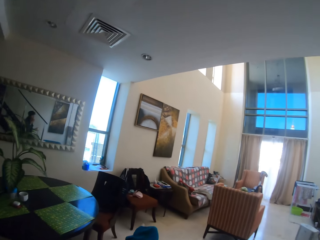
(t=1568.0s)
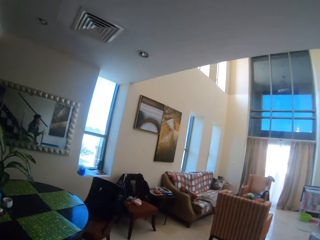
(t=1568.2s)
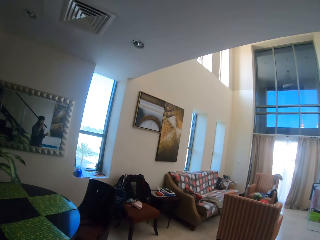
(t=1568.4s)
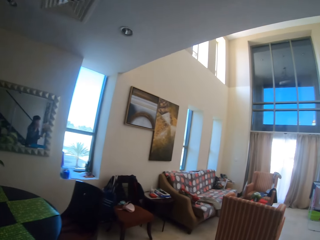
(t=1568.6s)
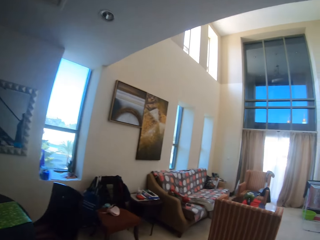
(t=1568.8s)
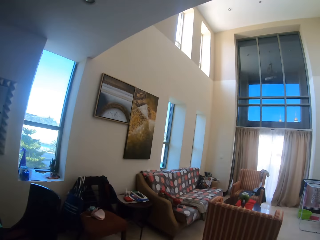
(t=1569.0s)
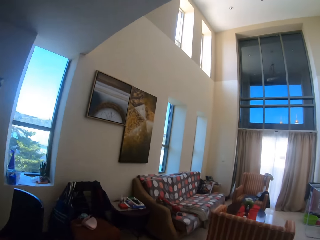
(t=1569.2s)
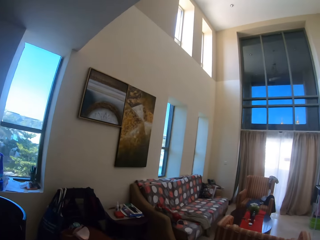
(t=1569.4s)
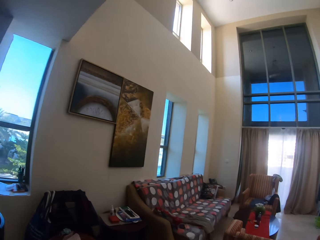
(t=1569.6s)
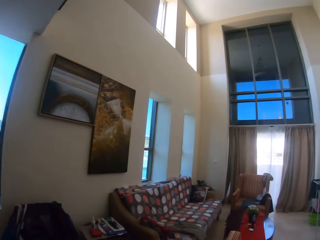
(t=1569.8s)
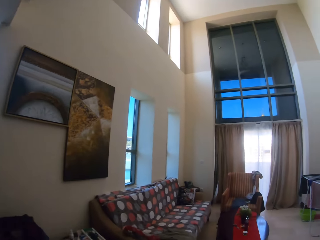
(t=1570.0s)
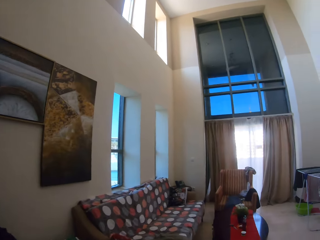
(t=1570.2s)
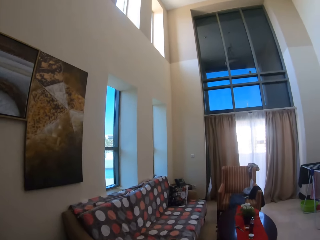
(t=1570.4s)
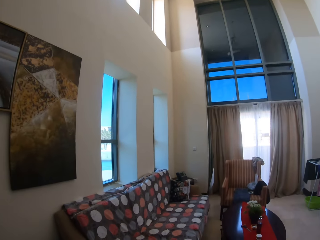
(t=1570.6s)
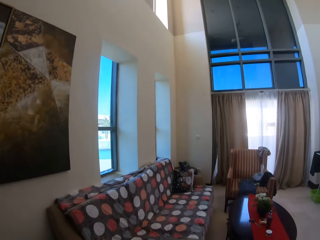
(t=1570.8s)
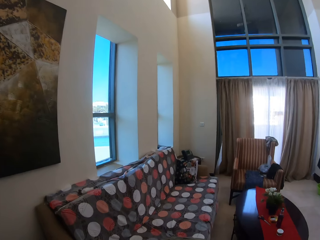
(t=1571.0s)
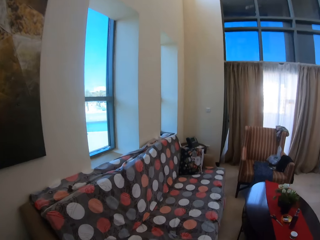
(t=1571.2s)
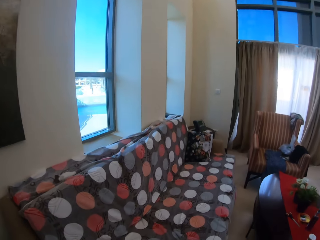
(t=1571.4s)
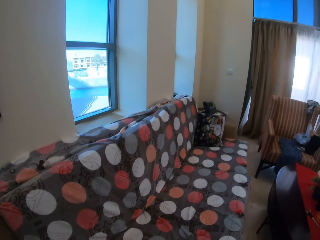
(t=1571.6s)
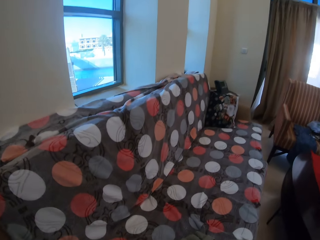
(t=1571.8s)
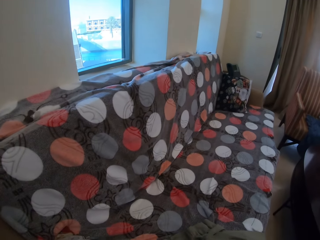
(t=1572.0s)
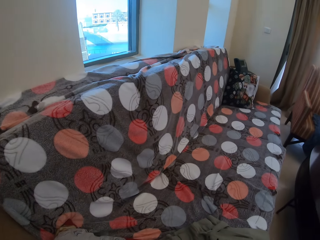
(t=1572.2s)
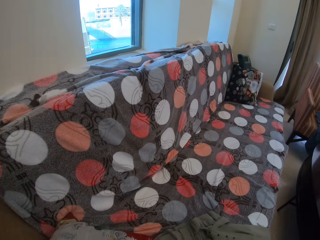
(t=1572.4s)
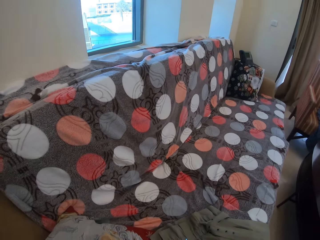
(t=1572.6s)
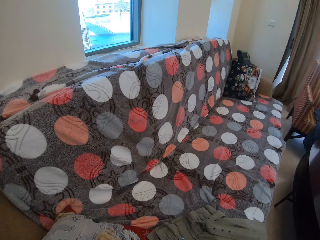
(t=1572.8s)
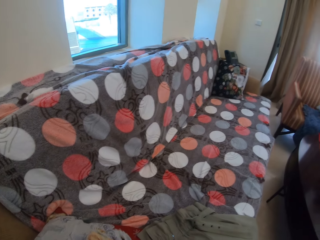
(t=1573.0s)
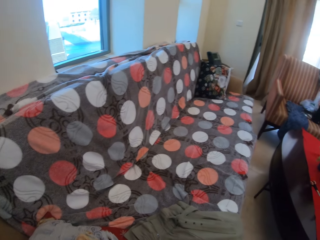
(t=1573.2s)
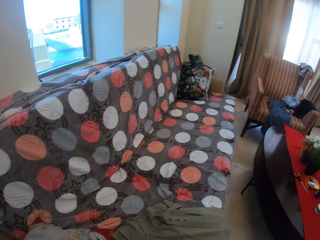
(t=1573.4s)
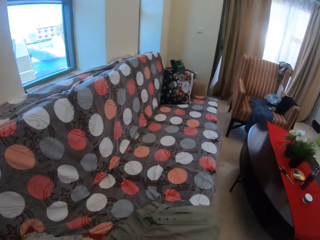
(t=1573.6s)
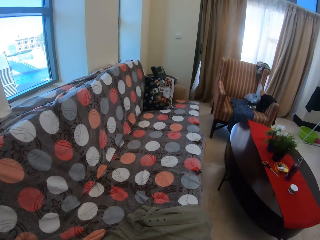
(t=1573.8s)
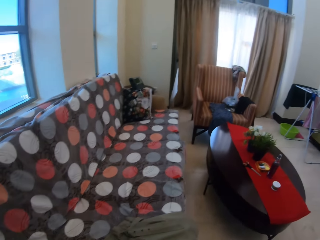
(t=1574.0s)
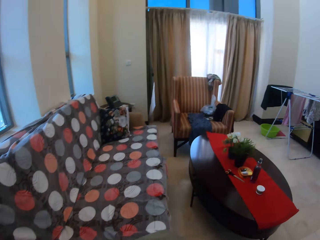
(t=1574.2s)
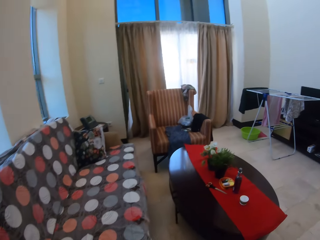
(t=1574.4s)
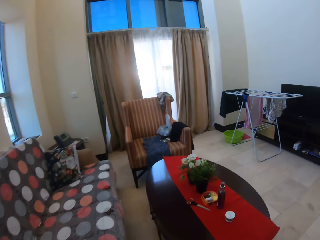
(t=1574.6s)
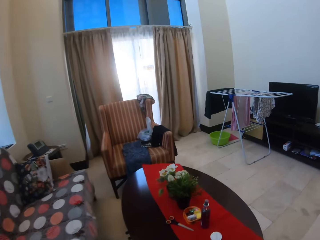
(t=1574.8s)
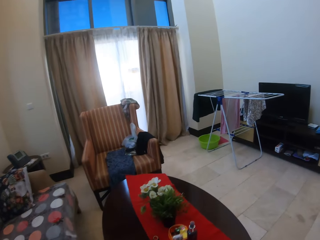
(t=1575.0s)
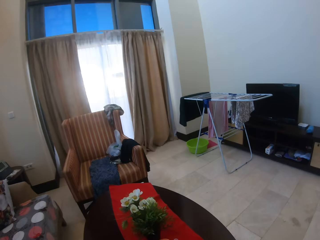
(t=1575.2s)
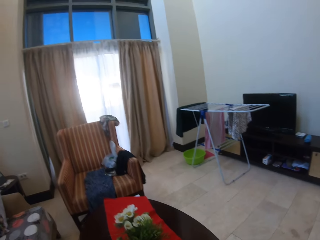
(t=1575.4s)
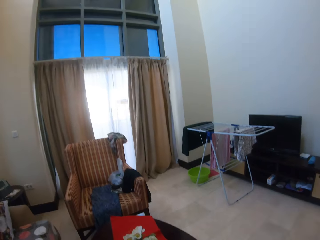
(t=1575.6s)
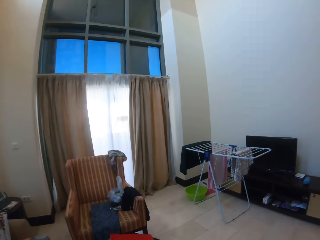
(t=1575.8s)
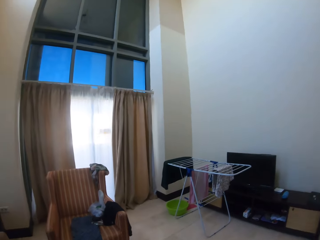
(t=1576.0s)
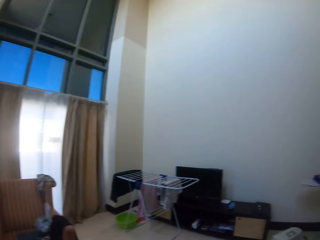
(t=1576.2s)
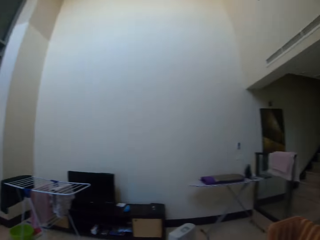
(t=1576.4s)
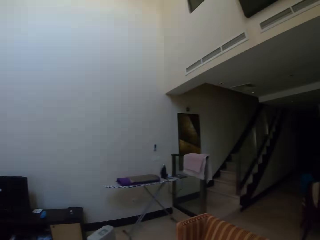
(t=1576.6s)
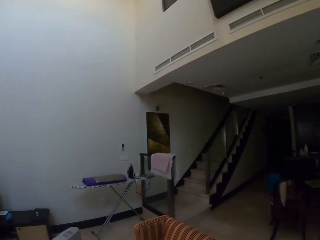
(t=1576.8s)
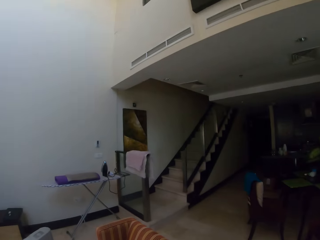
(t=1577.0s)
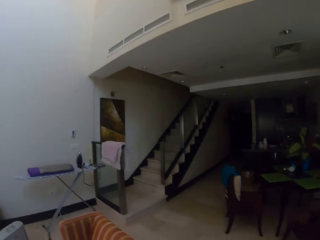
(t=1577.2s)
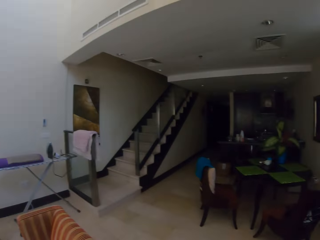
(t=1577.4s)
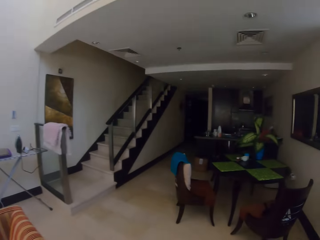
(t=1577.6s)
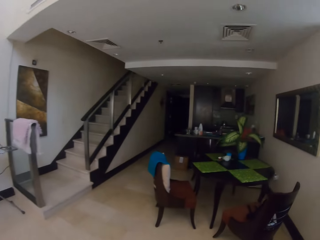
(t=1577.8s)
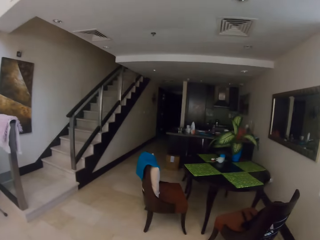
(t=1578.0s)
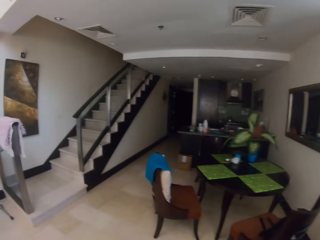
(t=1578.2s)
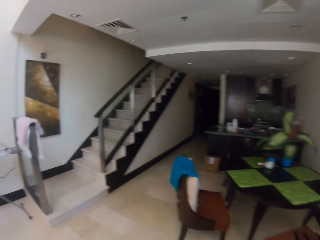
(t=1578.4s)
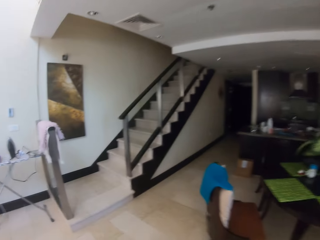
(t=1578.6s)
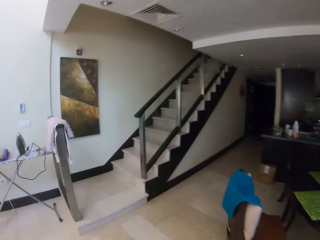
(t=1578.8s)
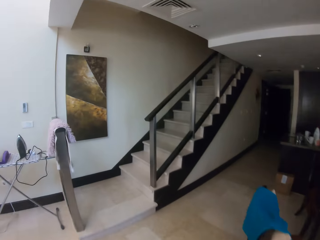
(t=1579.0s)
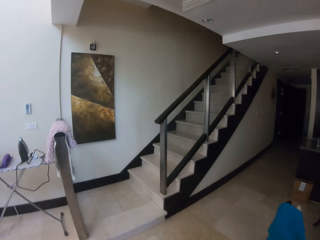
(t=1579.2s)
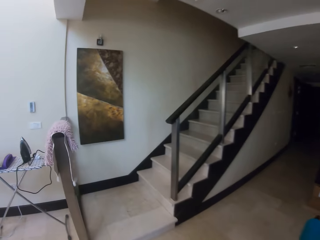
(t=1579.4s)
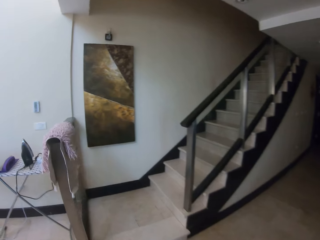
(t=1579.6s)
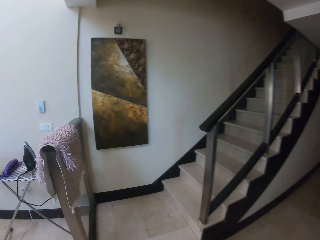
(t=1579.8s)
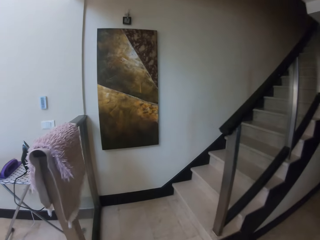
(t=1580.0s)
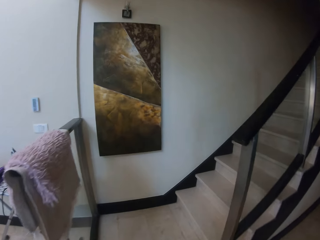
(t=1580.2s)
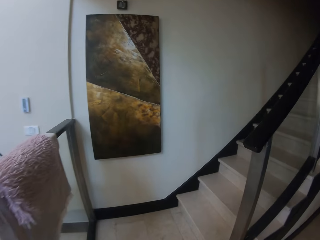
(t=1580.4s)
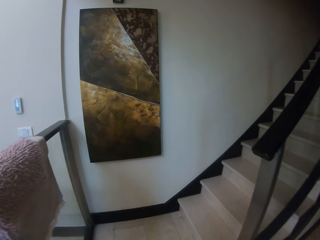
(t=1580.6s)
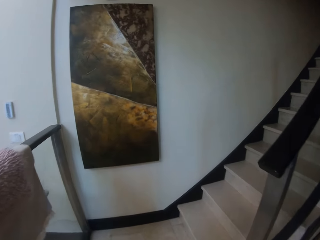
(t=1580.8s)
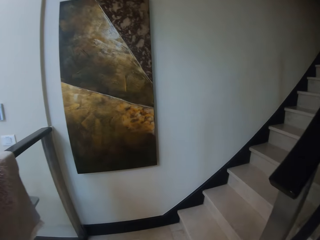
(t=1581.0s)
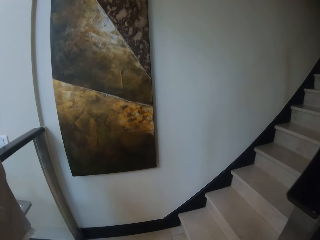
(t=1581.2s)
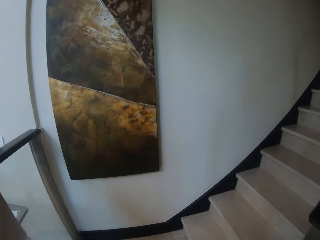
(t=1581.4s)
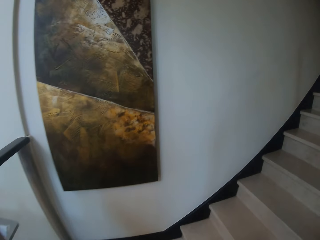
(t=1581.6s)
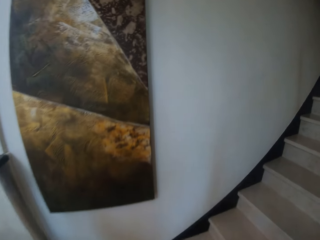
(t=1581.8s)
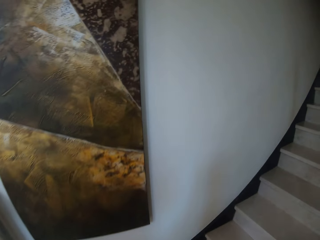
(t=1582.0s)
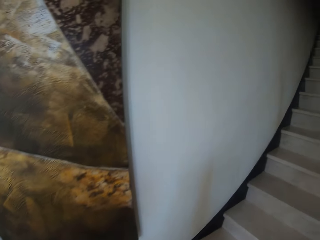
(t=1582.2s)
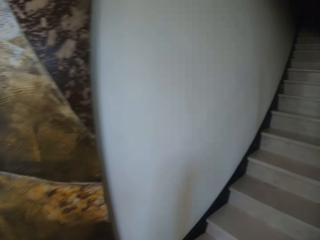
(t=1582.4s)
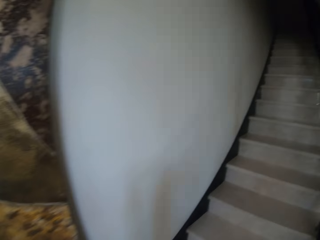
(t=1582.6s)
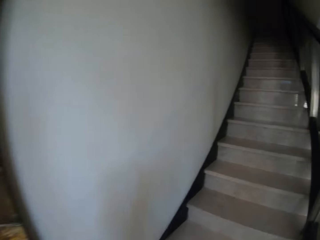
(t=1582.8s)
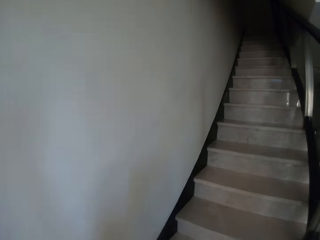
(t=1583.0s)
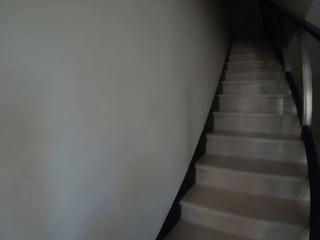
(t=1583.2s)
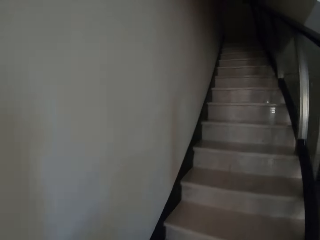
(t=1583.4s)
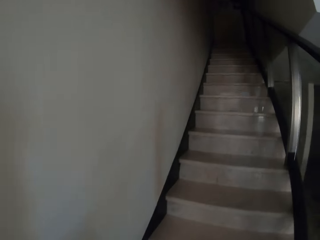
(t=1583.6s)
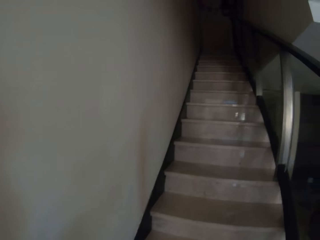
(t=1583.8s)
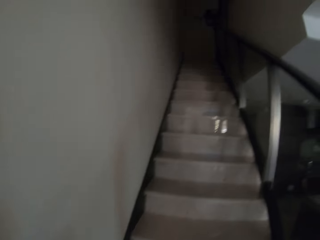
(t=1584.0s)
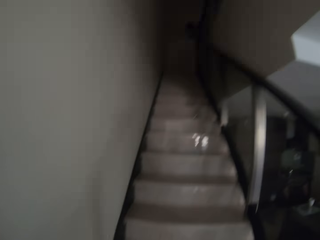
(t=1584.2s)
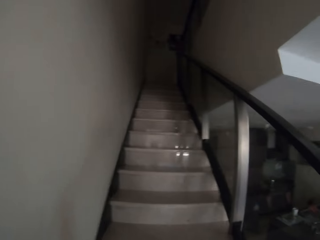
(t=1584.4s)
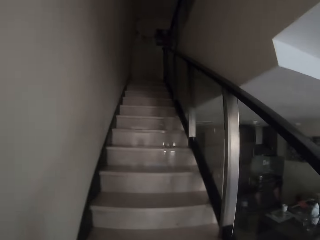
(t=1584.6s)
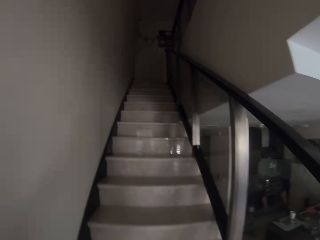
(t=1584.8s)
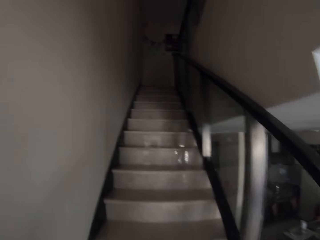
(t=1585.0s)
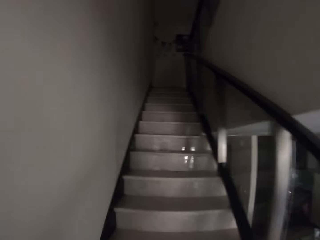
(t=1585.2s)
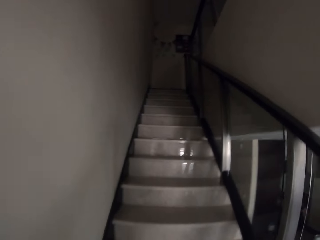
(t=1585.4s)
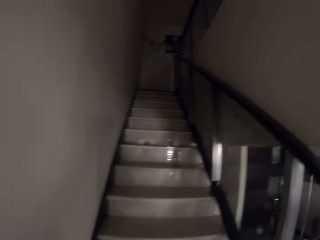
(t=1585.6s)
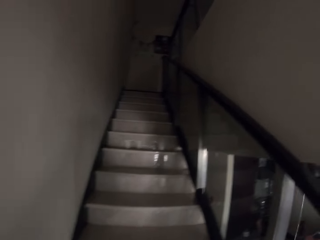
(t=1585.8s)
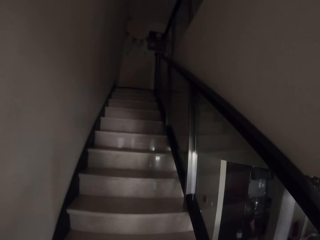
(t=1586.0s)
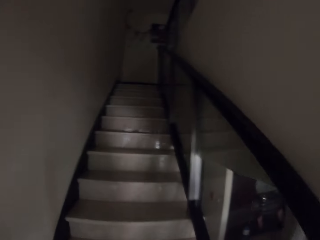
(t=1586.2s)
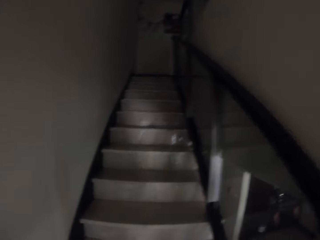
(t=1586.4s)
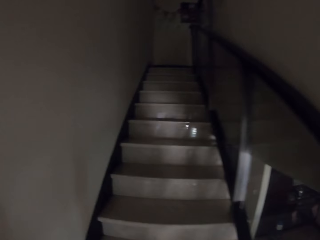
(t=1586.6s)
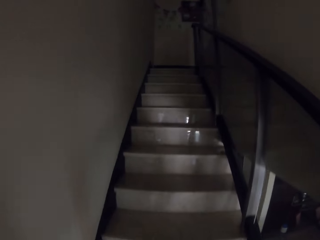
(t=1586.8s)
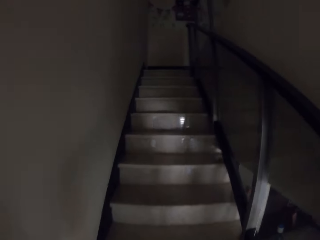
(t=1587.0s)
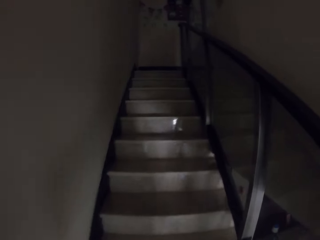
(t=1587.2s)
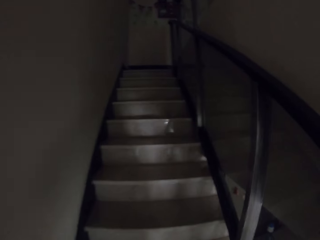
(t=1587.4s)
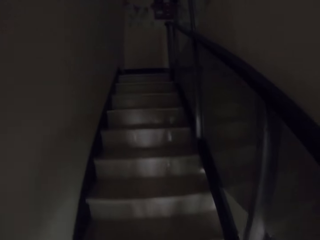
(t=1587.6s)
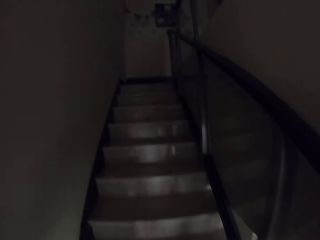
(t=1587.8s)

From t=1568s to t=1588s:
The camera wearer climbs up the stairs.

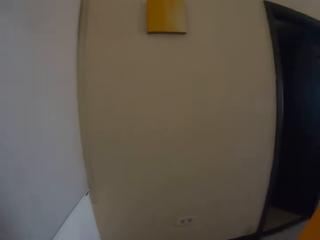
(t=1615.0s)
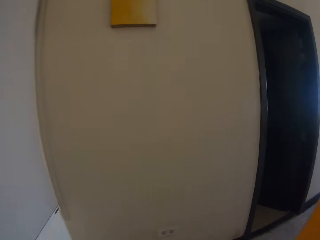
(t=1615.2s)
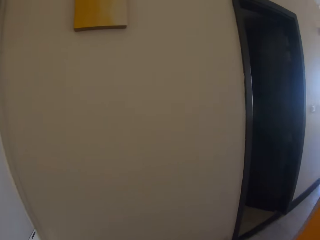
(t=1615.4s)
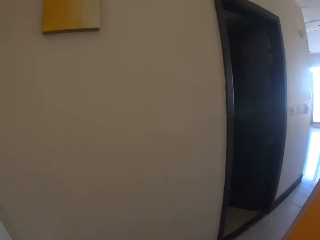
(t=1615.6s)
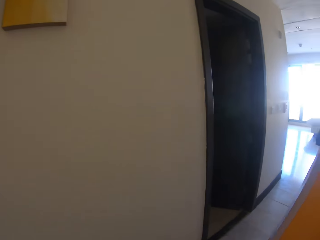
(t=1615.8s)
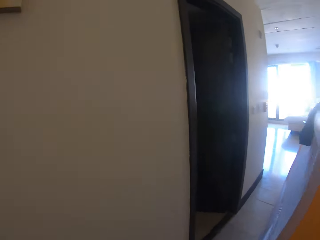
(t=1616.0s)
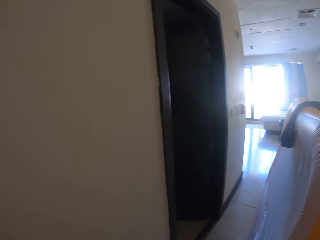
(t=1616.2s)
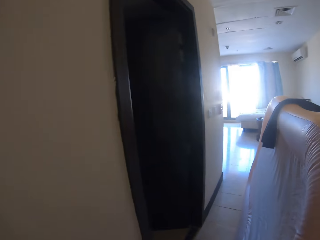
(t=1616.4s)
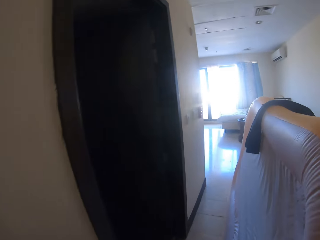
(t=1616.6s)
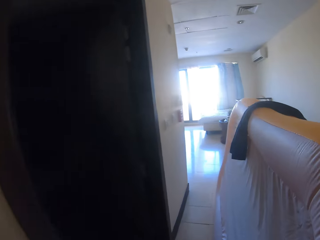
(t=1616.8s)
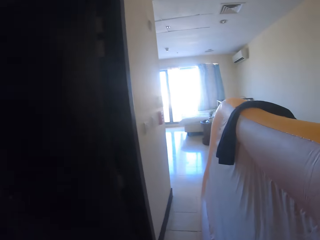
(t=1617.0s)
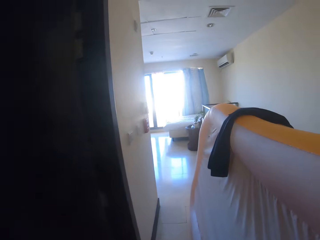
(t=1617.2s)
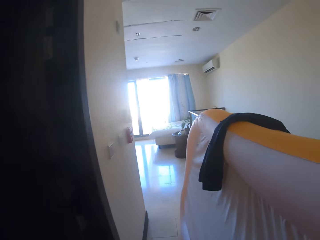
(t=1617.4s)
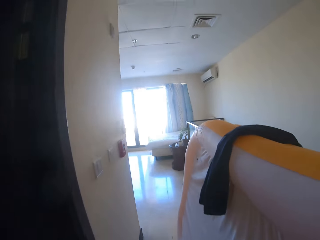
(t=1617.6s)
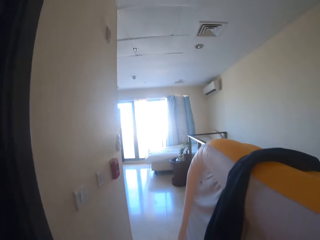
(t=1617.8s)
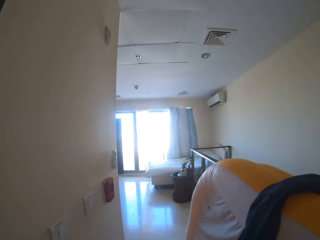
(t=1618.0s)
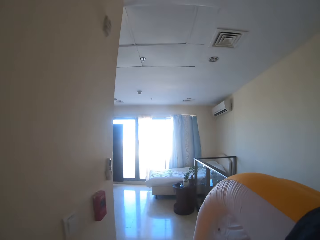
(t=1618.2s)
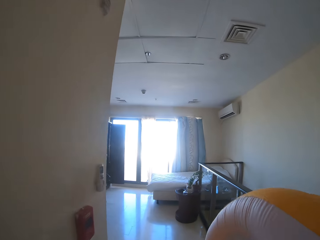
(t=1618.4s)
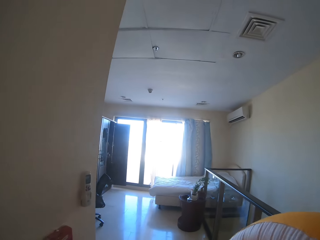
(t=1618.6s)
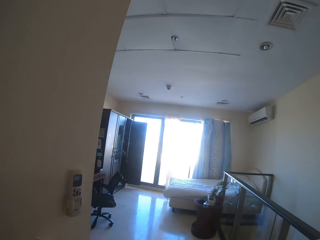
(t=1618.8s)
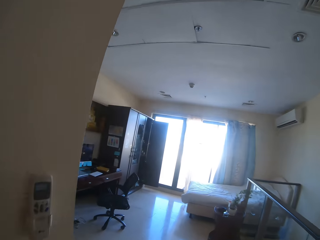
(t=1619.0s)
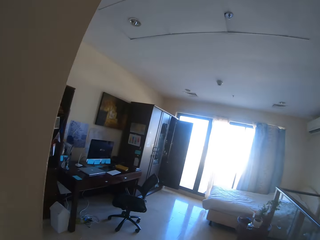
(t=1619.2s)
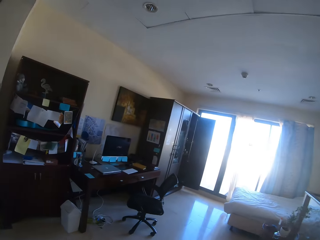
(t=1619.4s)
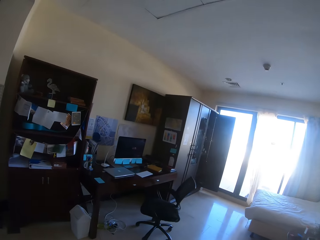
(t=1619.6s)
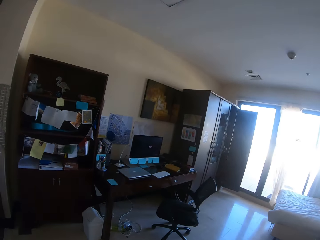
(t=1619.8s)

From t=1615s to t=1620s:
The camera wearer walks into a room. They move around in the room.
